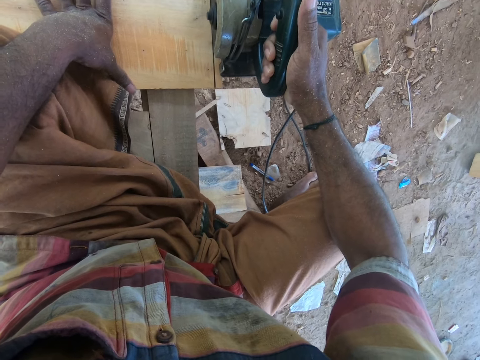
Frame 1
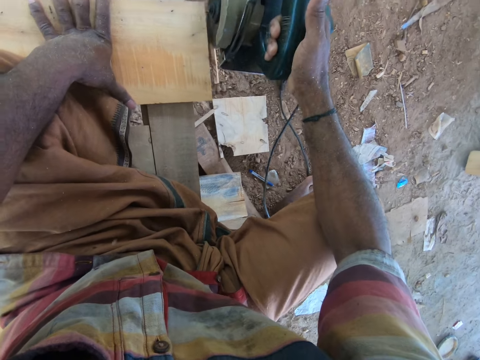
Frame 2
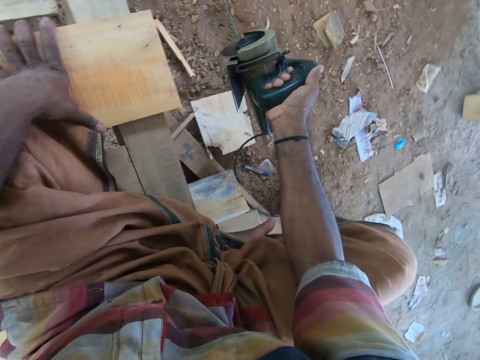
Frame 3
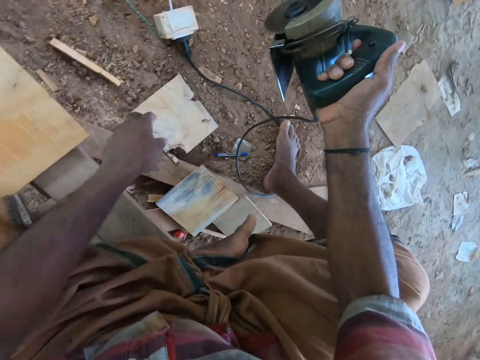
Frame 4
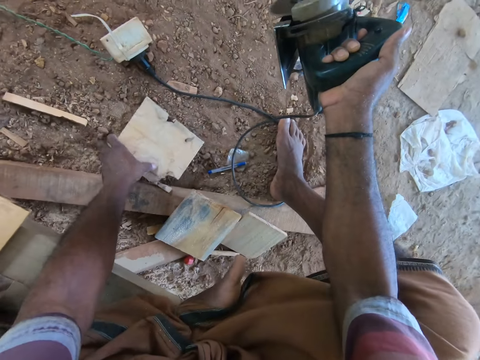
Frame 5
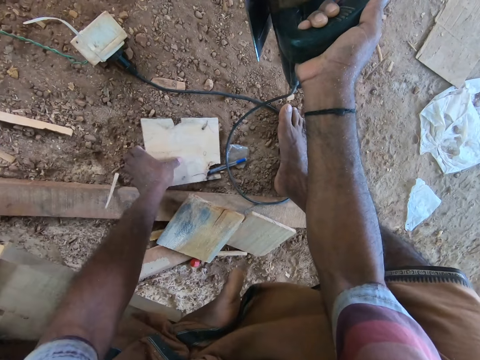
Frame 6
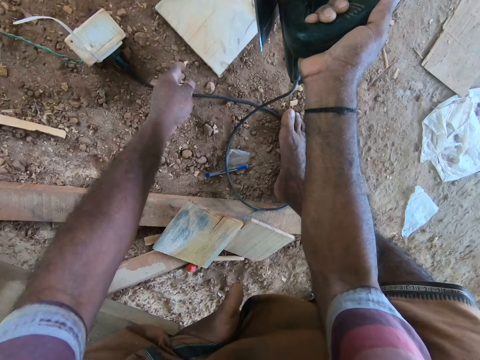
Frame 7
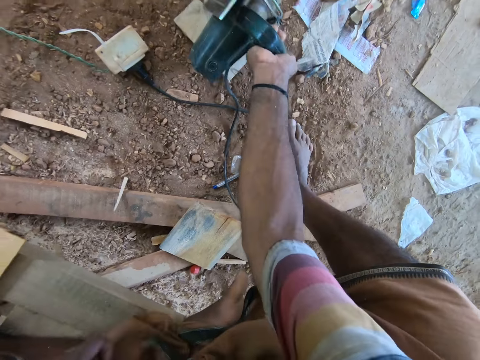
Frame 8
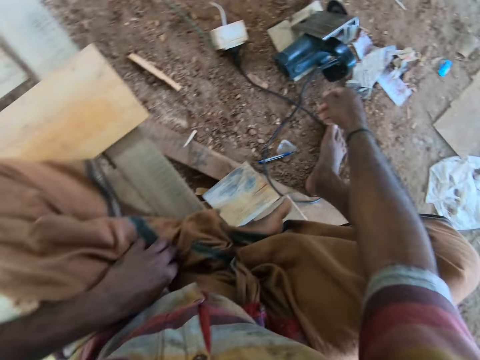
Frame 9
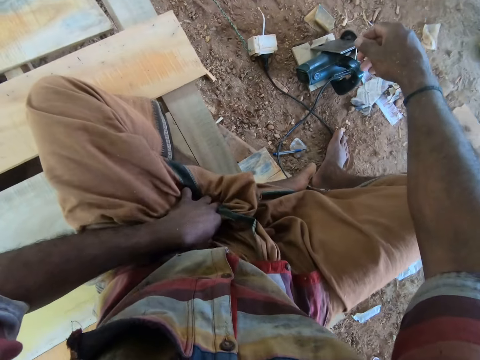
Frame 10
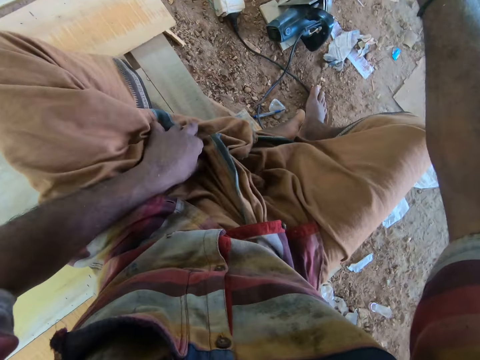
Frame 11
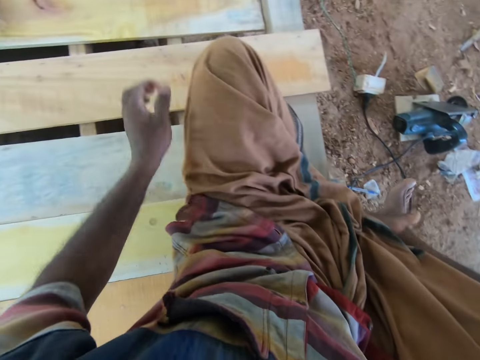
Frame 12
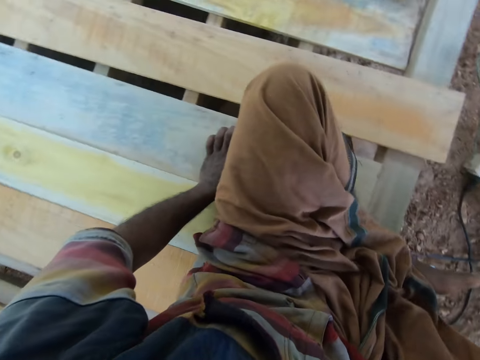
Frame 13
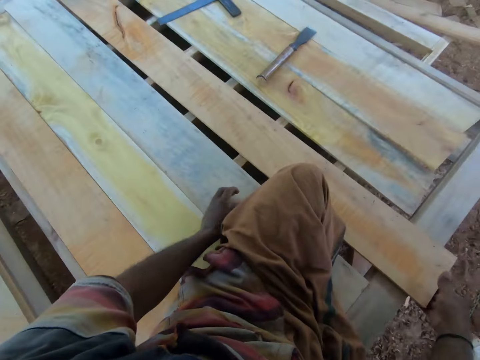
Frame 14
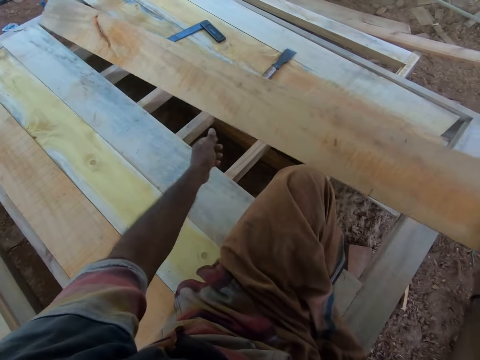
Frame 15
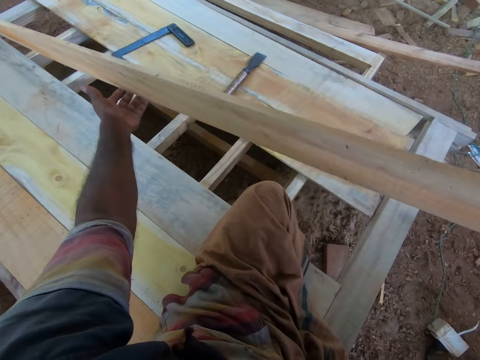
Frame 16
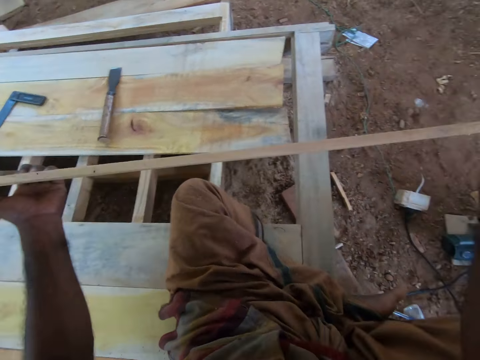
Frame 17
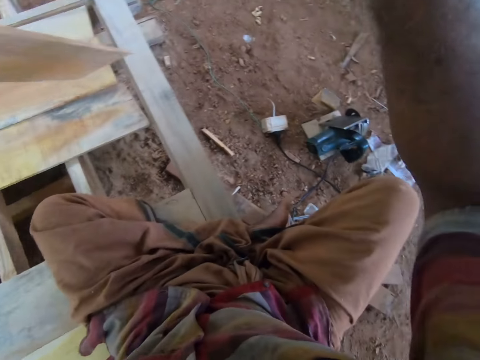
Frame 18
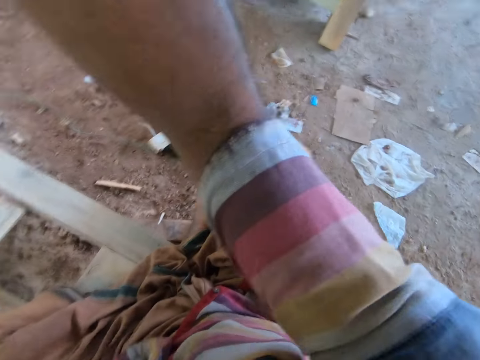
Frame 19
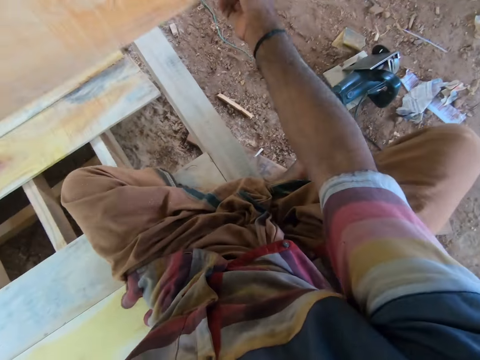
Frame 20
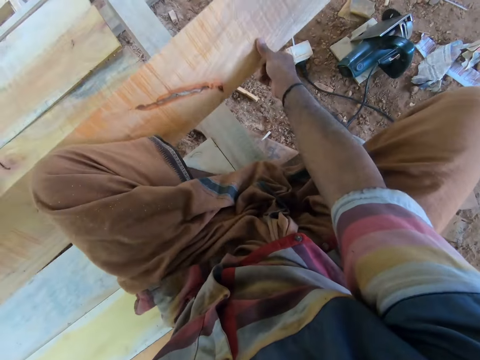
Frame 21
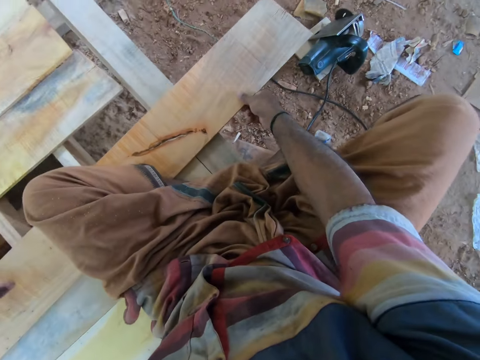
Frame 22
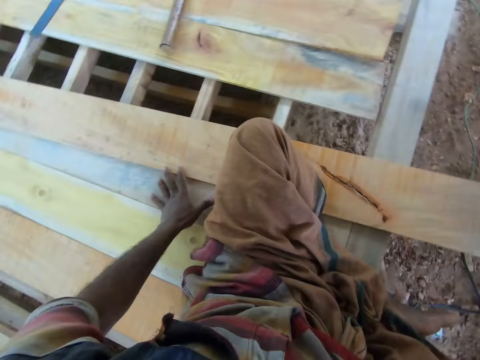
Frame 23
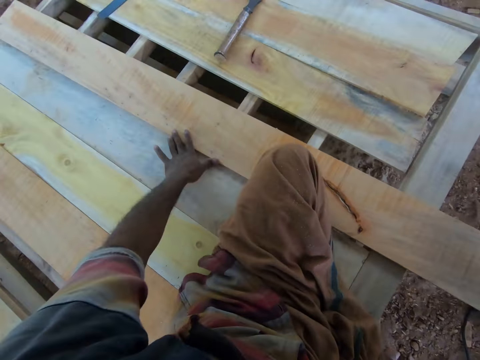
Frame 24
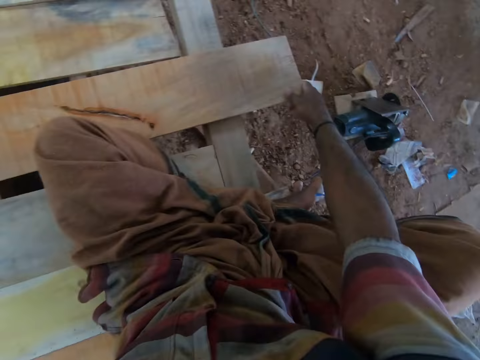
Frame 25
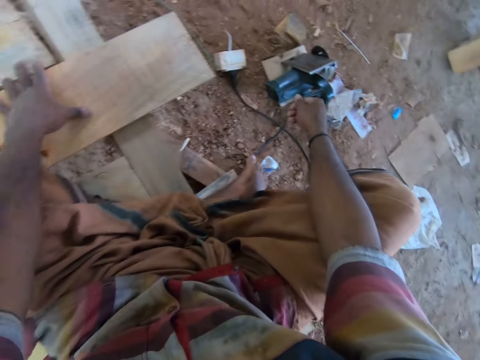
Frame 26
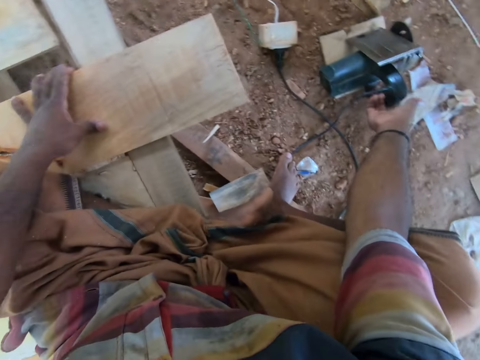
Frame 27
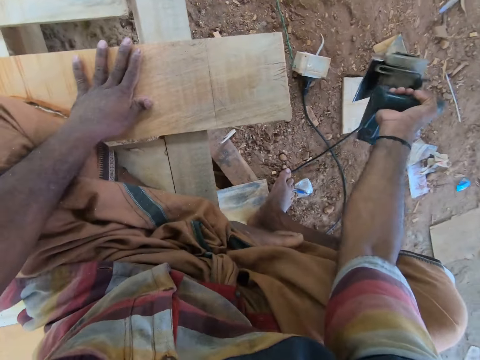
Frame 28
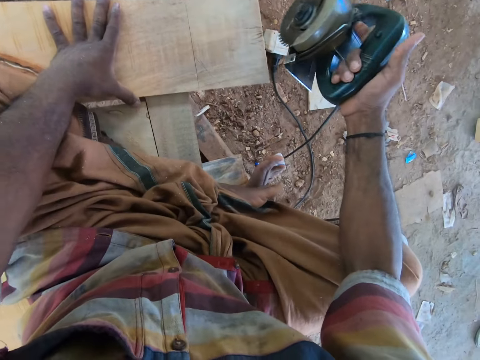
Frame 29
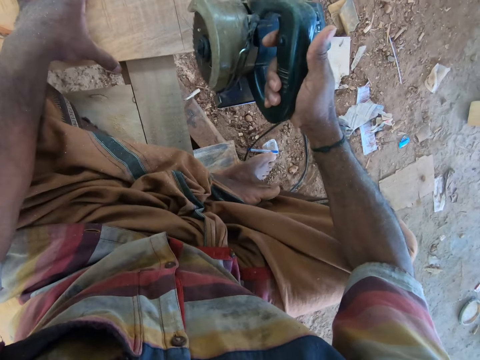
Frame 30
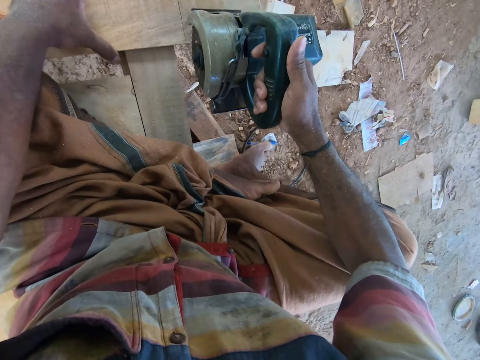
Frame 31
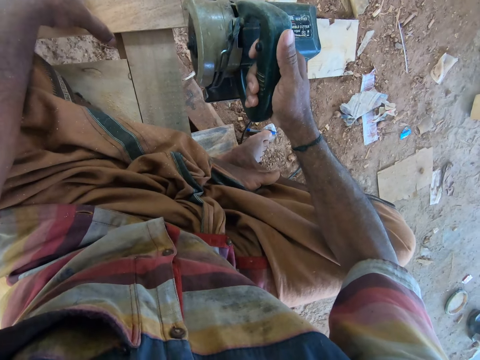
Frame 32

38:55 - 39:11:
The camera wearer picks up the part of the wooden plank from the ground with his left hand. He throws the part of the wooden plank on the ground with his left hand. He moves a piece of wood. He drops the circular saw on the part of the wooden plank with his right hand. He touches a cloth. He raises the wooden plank from the incomplete desk with his right hand. He turns the wooden plank with his left hand. He places the wooden plank on the incomplete desk with both hands. He pushes the wooden plank on the incomplete desk with both hands. He fixes the wood. He places his left hand on the wooden plank. He picks up the circular saw from the ground with his right hand.

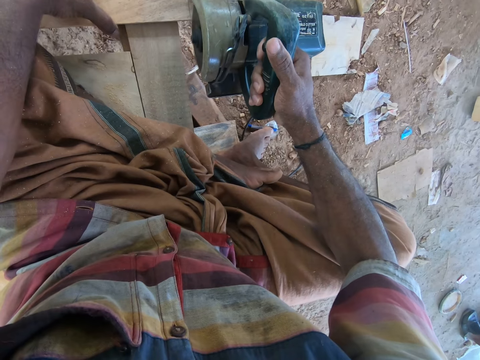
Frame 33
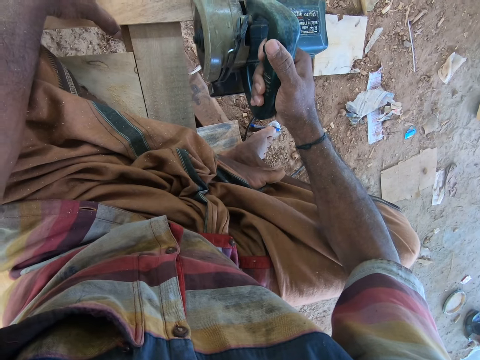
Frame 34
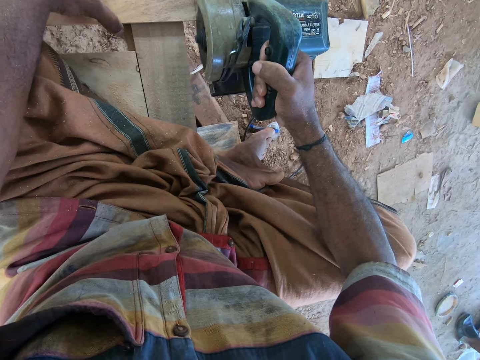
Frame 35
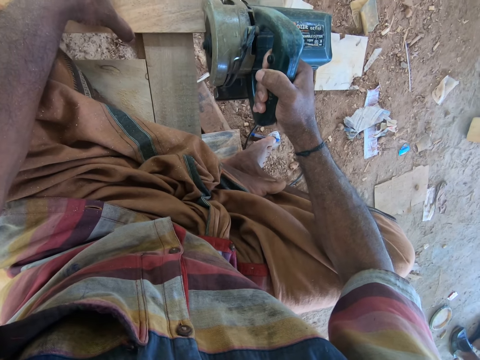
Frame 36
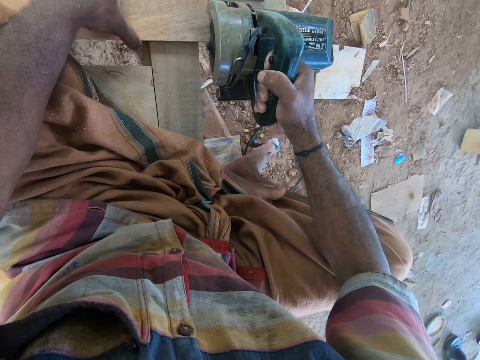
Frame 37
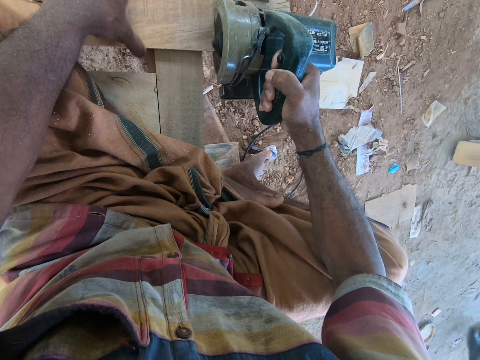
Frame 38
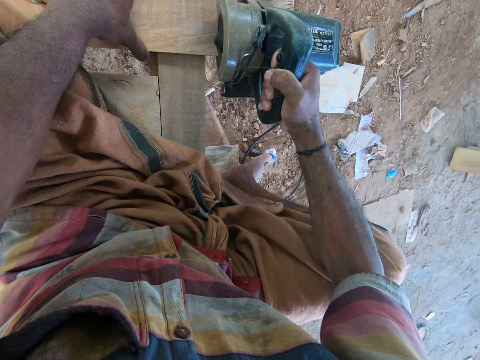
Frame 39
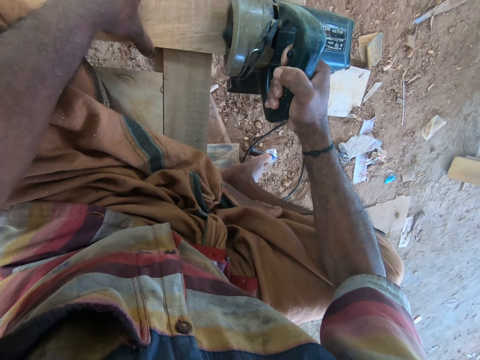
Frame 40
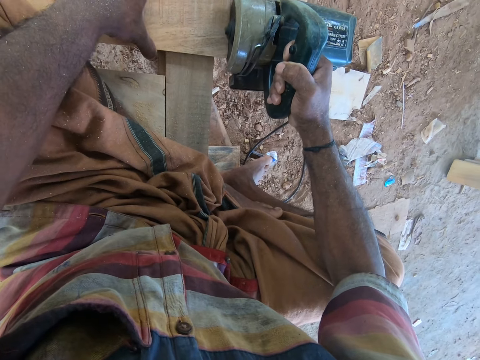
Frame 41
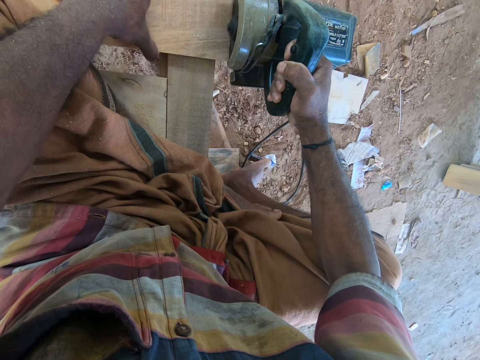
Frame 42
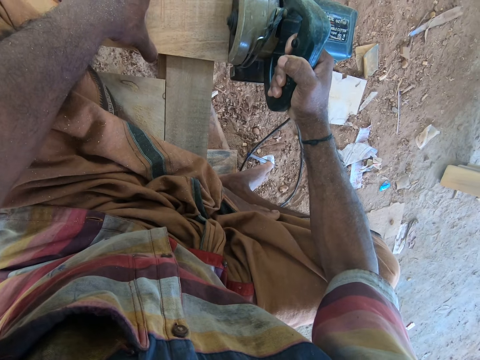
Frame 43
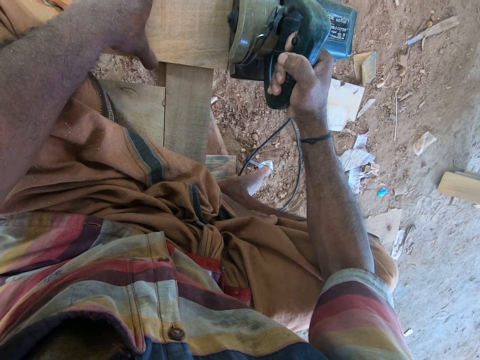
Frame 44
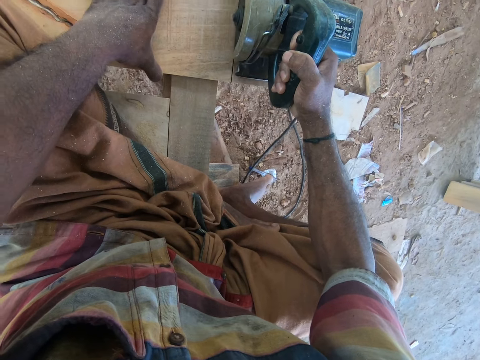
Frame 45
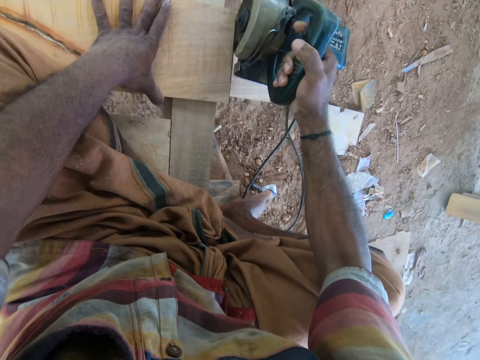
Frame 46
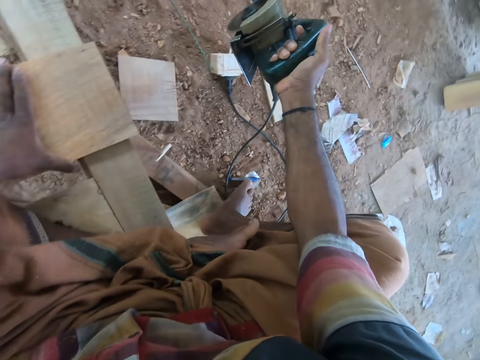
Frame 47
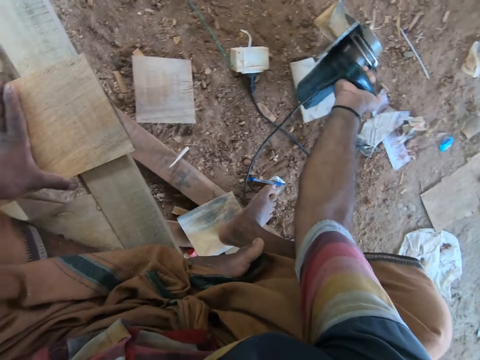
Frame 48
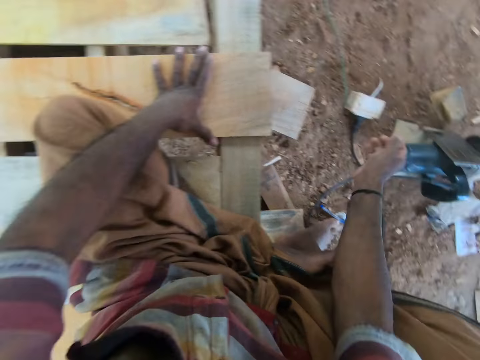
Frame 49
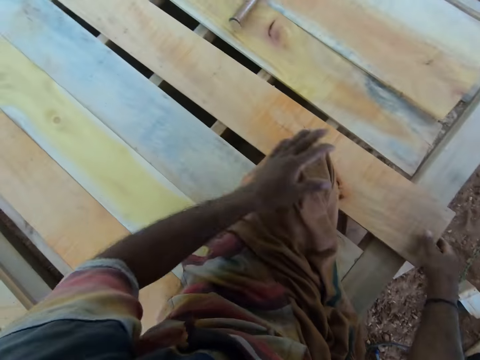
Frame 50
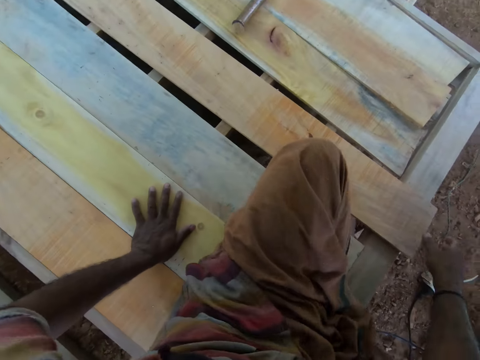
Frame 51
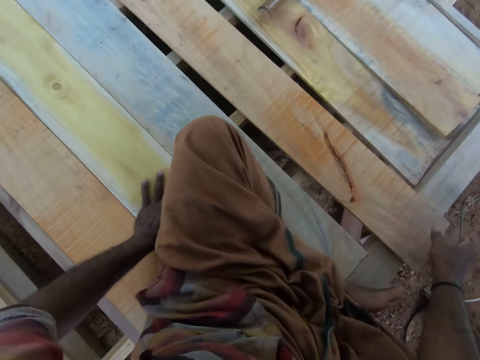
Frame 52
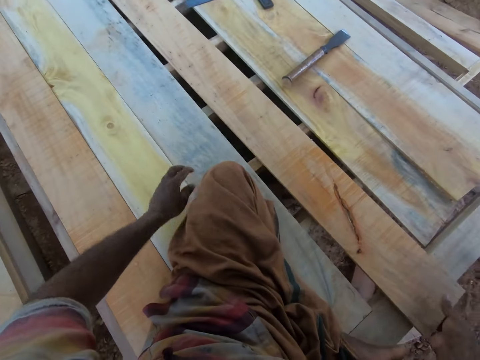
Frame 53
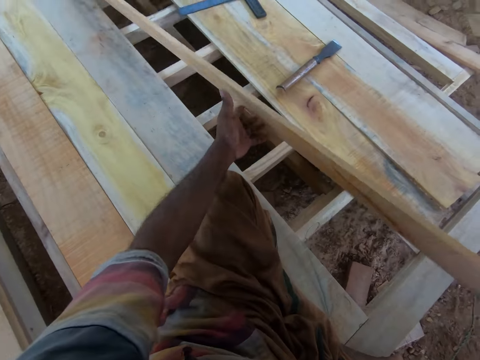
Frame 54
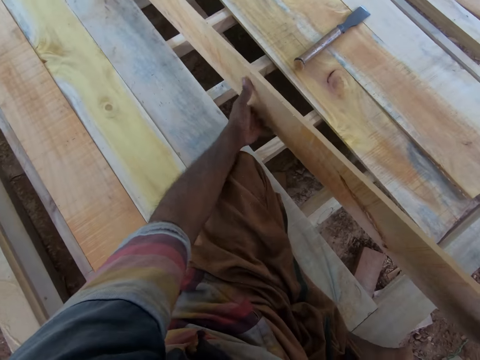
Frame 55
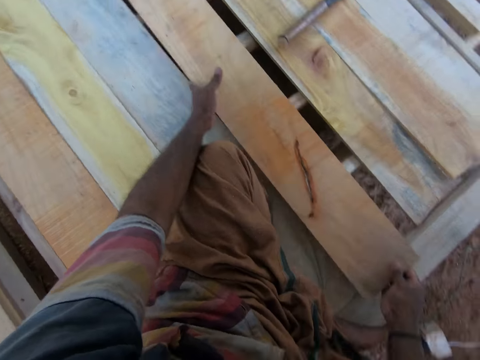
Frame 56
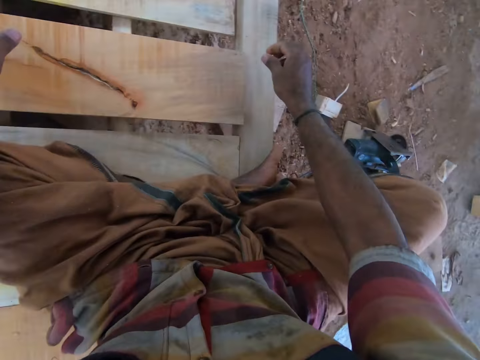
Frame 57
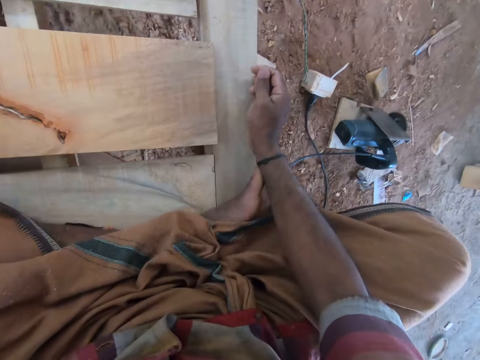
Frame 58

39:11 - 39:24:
The camera wearer cuts a part of the wooden plank with the circular saw in his right hand. He drops the circular saw on the part of the wooden plank with his right hand. He touches the wooden plank with his right hand. He raises the wooden plank from the incomplete desk with his right hand. He turns the wood. He drops the wooden plank on the incomplete desk with both hands.
